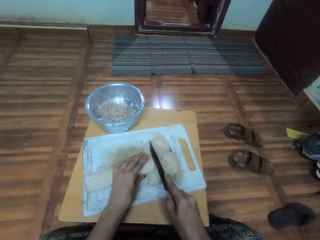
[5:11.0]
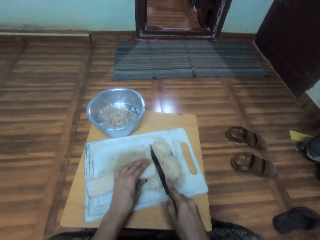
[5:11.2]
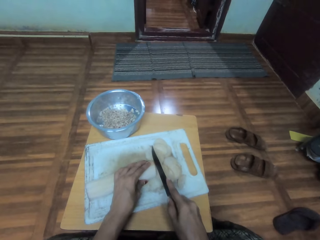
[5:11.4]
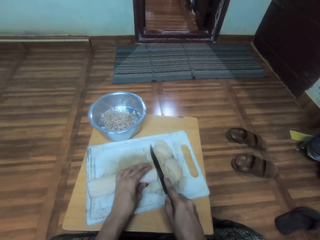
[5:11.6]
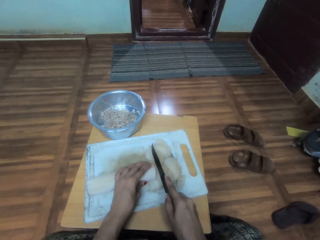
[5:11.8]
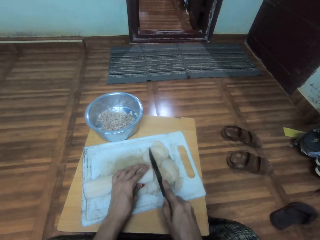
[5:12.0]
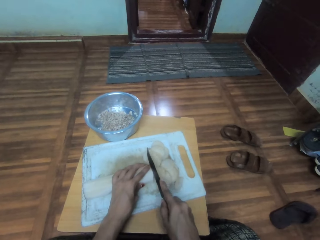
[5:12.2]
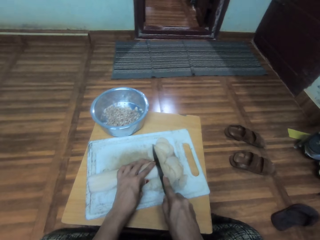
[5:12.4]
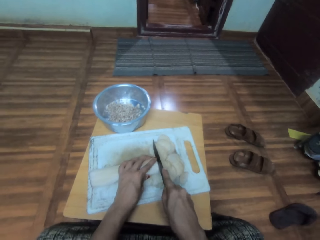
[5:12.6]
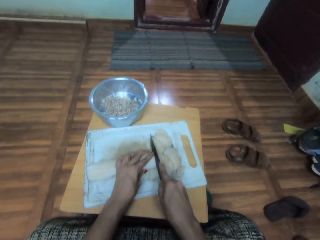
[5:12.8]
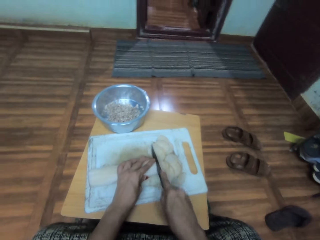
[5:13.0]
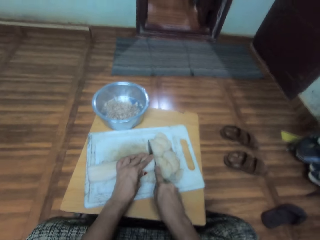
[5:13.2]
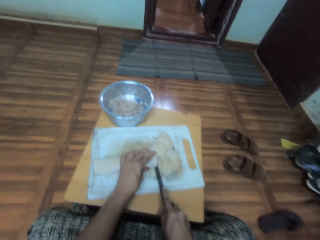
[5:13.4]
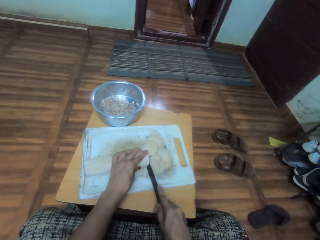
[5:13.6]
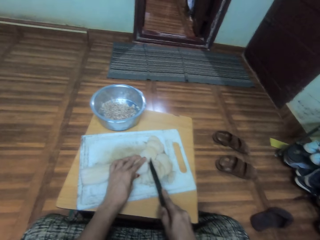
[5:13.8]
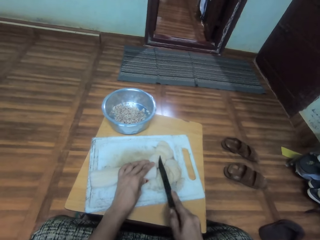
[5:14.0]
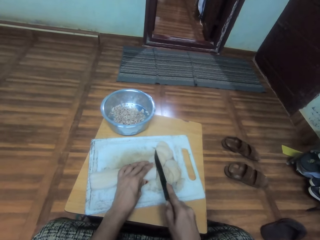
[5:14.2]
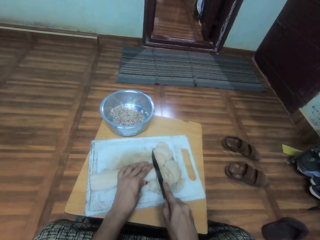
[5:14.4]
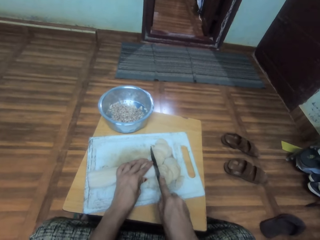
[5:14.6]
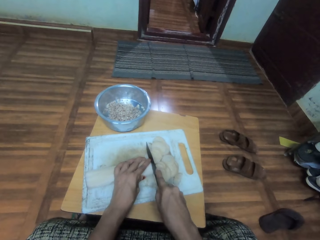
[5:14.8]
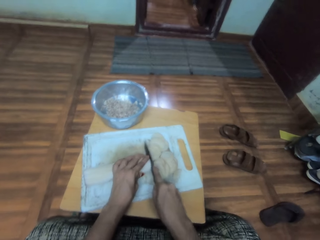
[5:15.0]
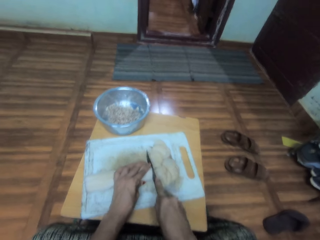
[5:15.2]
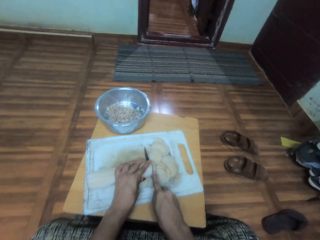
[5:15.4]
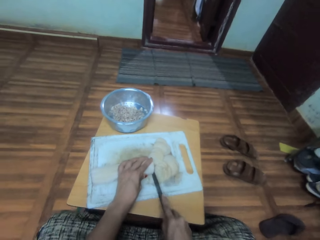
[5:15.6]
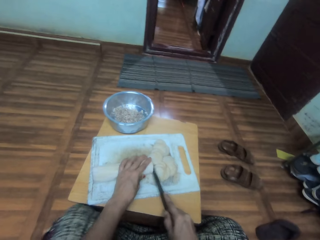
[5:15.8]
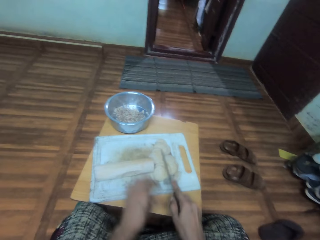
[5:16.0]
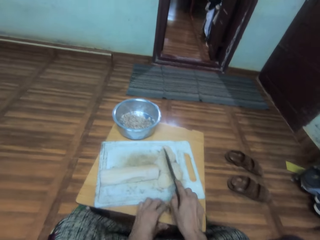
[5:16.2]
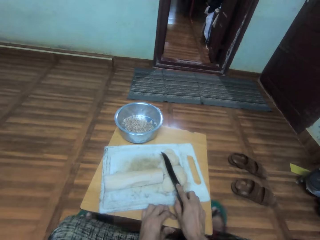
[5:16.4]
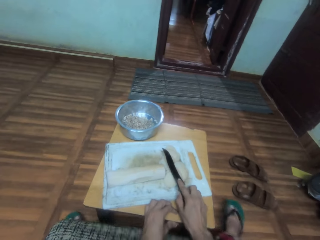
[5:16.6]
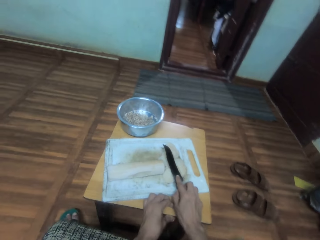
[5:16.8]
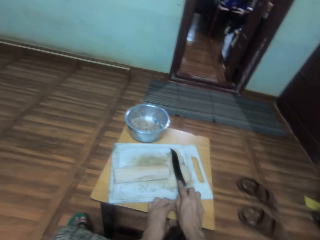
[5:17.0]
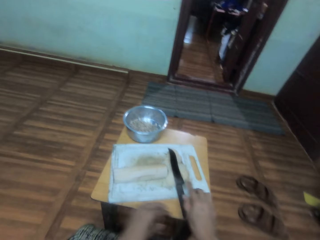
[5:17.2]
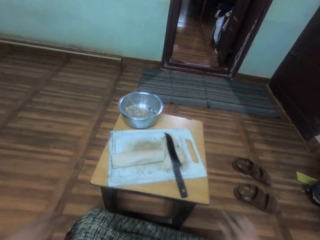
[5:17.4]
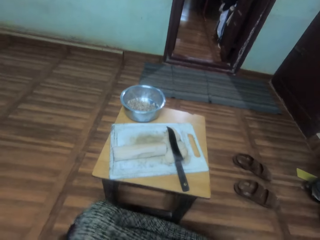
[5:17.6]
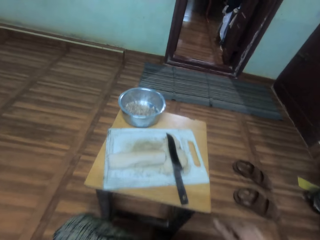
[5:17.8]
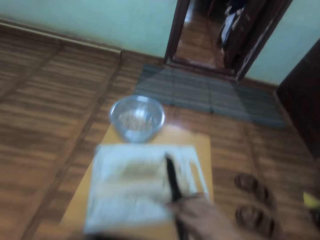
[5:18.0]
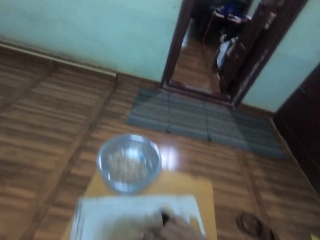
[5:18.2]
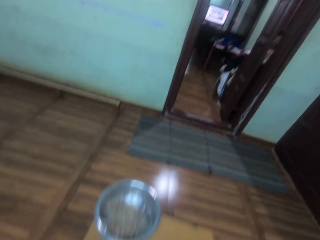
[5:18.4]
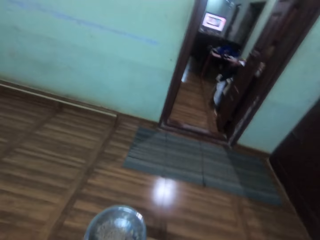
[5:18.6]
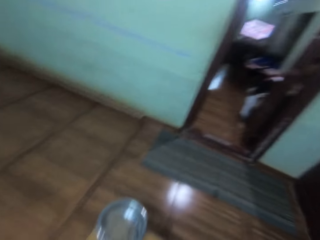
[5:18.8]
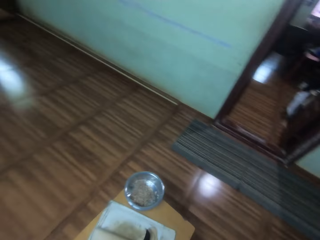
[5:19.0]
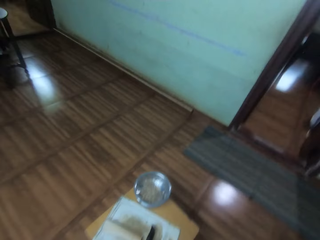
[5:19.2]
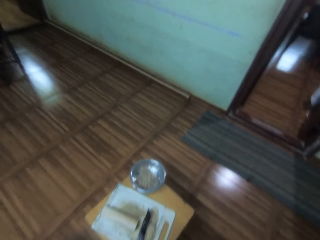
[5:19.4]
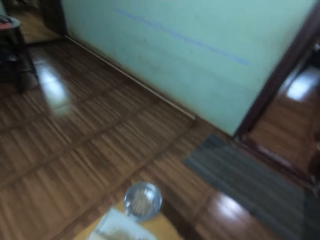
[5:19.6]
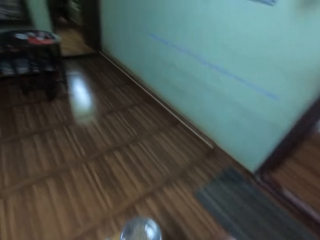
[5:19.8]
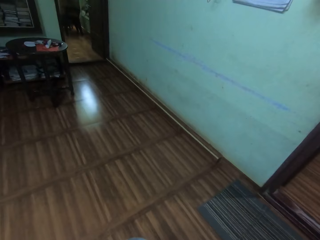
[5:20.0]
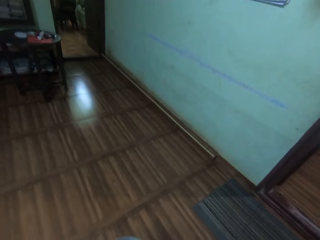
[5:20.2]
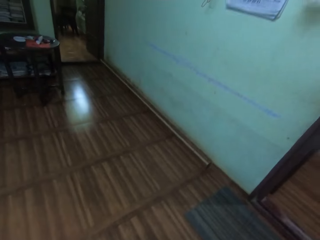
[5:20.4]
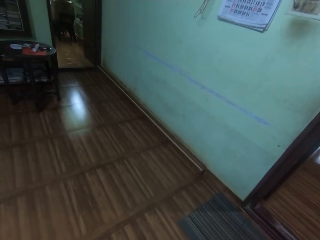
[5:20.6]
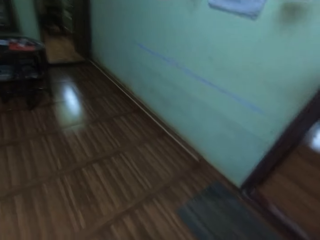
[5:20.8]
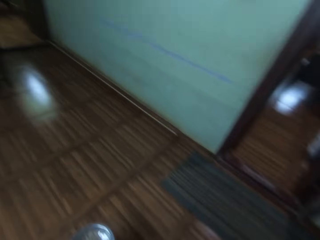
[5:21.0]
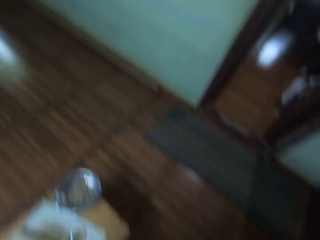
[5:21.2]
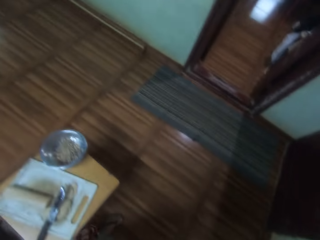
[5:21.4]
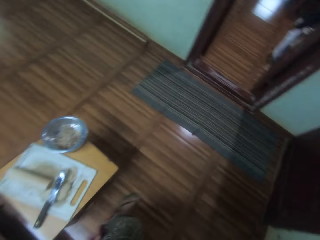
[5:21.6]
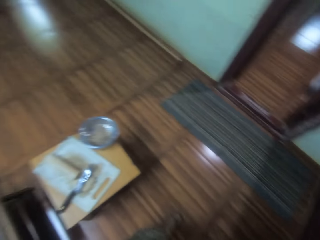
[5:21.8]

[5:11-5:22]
The camera wearer adjusts the chopping board with both hands. They chop something with a knife. They push the stool with both hands. They move both hands away. They stand up.

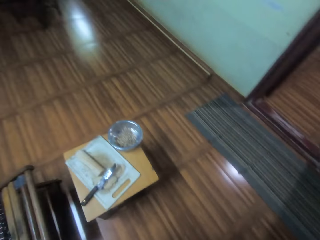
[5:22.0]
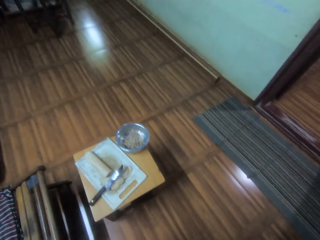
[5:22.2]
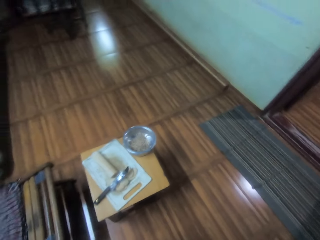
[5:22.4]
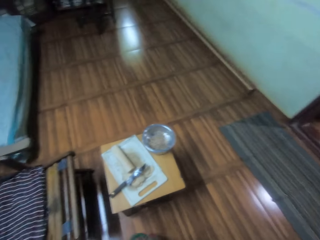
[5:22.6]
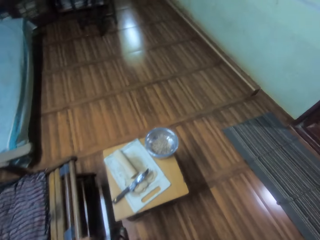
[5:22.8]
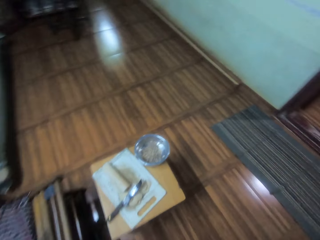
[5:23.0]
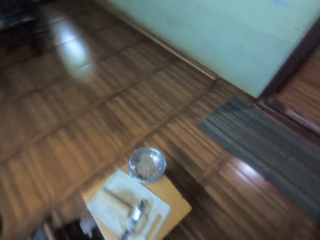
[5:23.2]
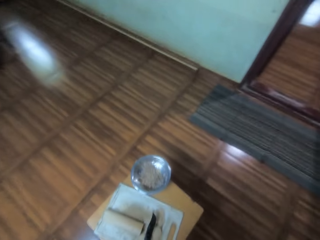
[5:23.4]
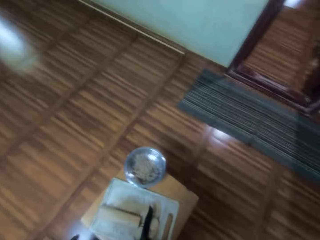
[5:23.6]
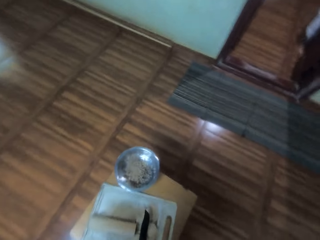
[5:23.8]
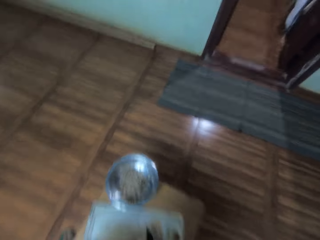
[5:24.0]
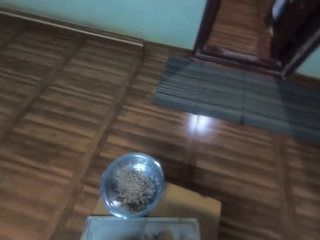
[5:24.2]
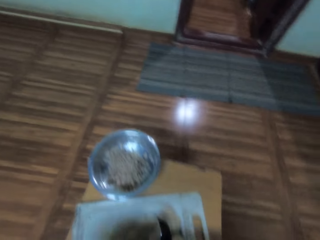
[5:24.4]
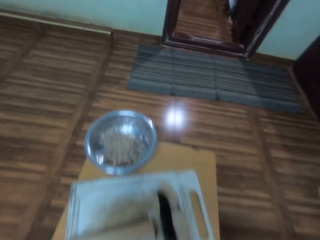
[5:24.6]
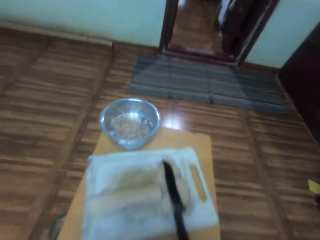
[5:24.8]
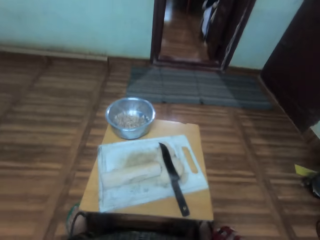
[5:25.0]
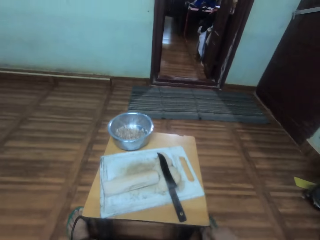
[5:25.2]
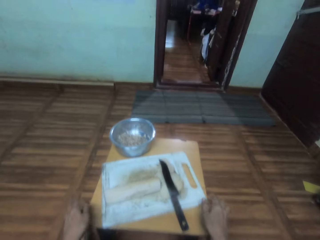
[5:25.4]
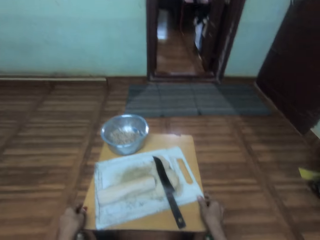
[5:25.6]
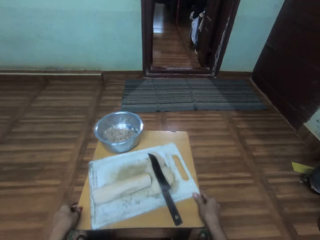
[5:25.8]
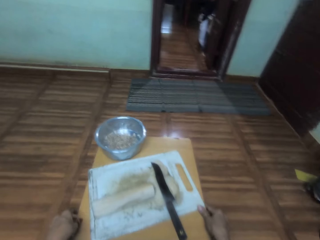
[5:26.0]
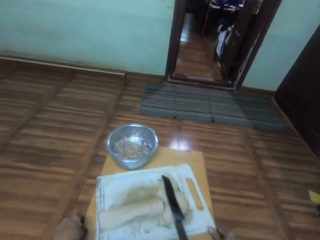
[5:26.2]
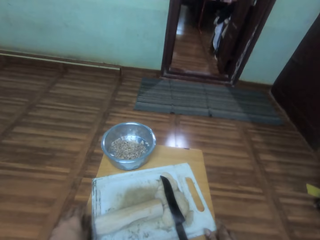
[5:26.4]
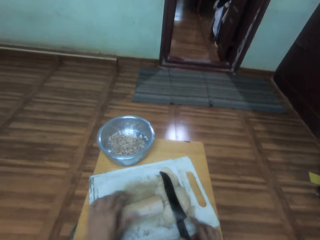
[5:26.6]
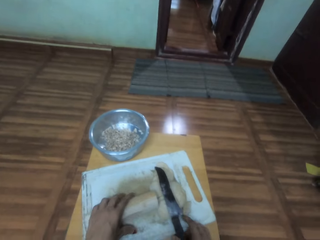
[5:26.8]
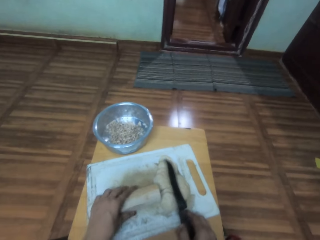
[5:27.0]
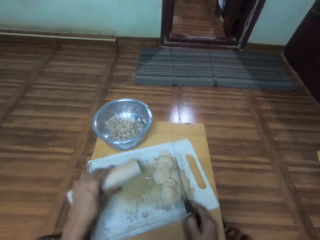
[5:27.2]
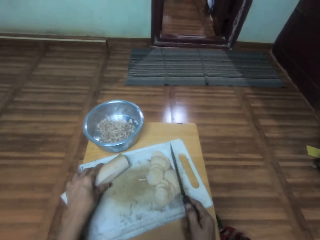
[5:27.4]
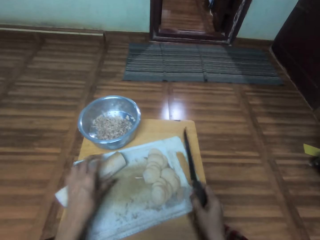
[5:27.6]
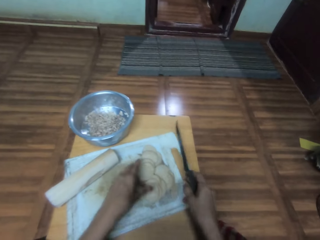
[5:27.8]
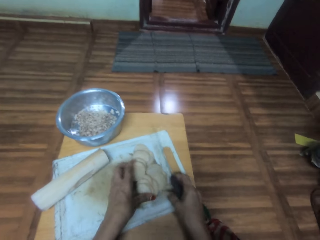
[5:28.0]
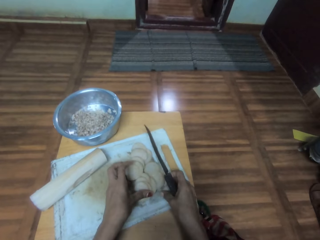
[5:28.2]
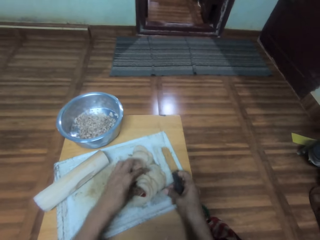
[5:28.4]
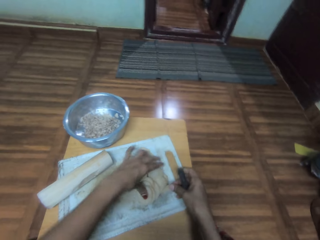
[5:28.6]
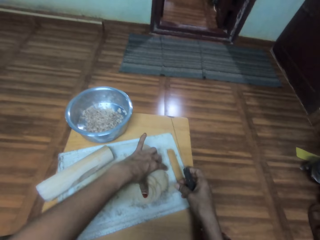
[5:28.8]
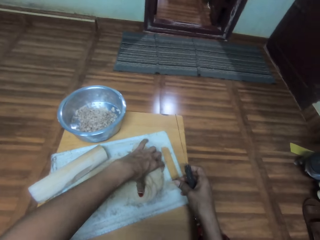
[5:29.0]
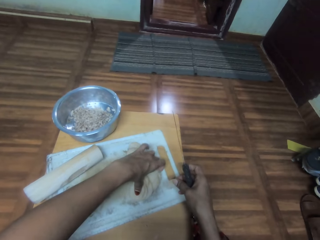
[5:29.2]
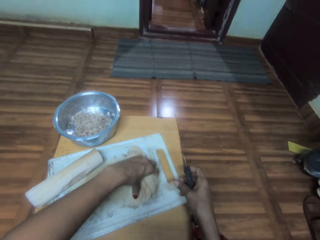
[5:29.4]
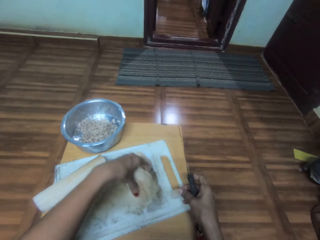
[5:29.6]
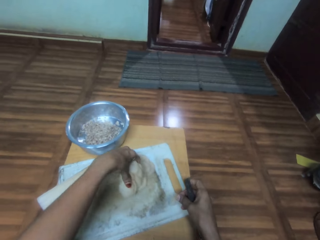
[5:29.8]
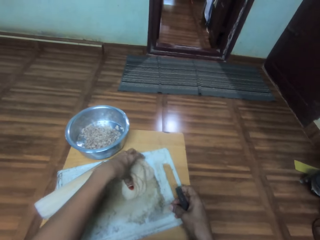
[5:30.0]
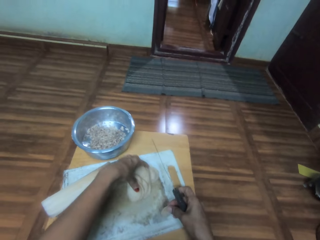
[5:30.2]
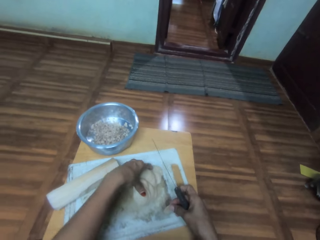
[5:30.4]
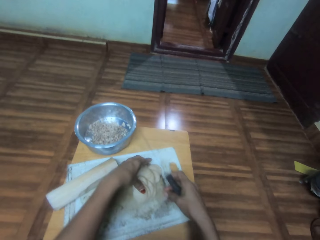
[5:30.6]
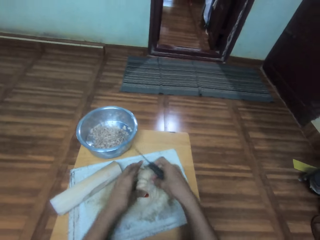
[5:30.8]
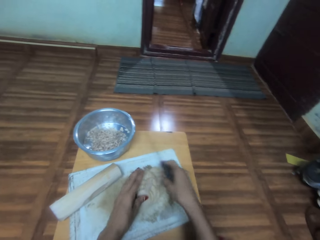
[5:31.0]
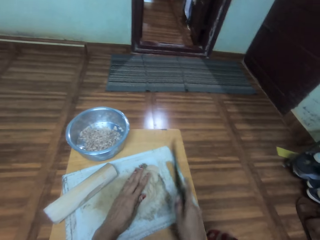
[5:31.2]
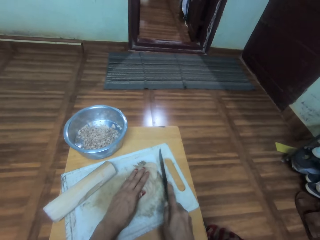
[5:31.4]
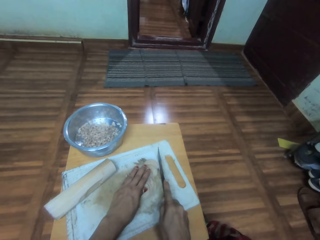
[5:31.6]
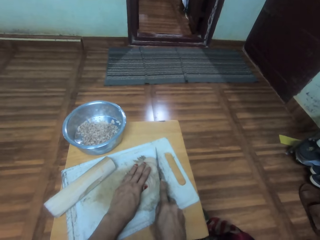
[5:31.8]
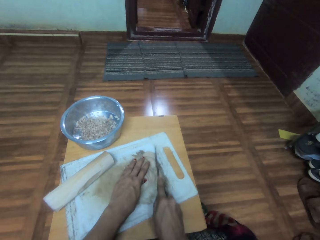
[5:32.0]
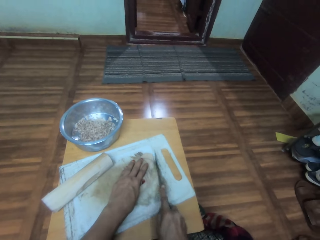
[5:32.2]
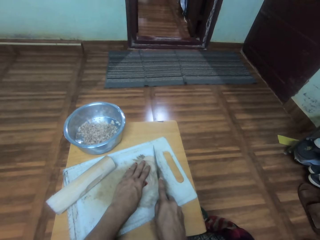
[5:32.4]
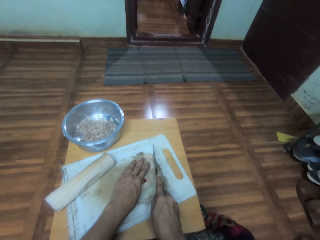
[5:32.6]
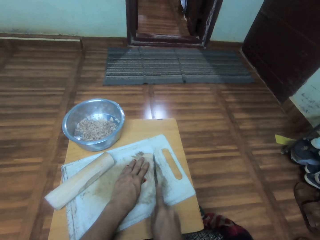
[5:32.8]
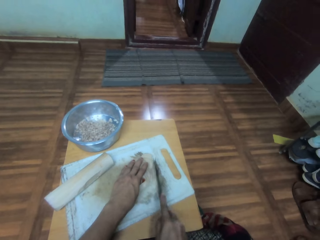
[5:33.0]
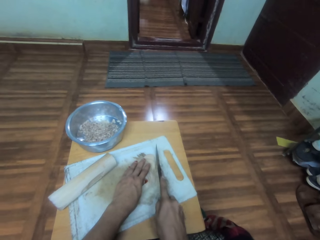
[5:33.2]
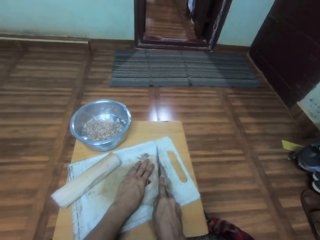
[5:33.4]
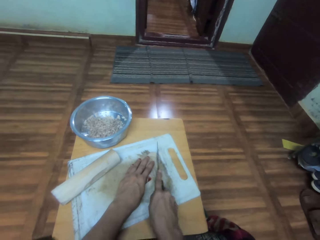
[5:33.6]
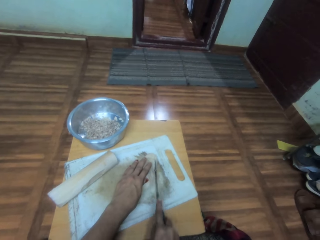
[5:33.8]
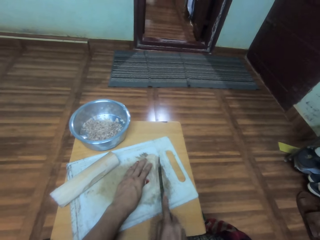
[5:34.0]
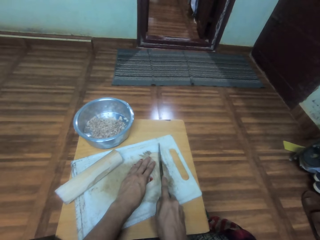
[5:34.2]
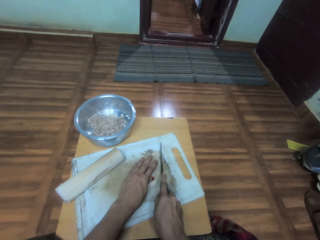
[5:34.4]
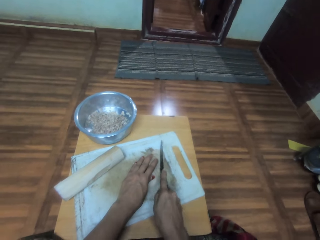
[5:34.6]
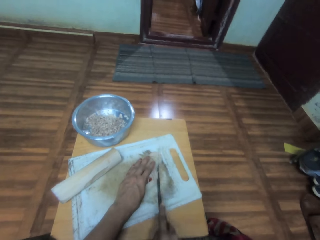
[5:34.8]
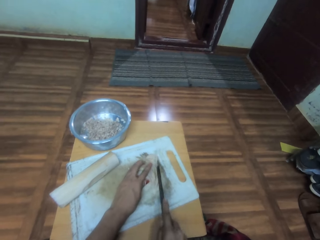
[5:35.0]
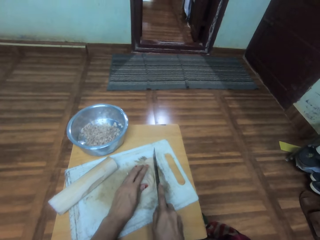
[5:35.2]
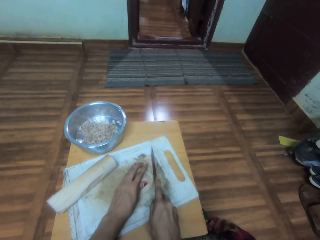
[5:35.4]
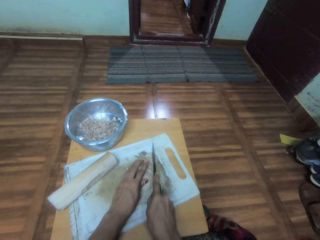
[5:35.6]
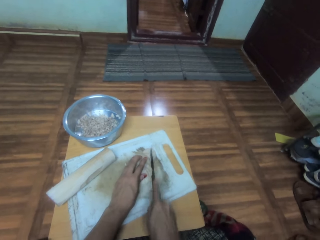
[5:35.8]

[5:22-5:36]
The camera wearer looks around. They sit down. They push the stool with both hands. They pick up something and a knife with both hands. They pick up the chopped pieces with the left hand. They pick up a chopped piece with the right hand. They pick up the chopped pieces with the left hand. They hold the chopped pieces with the left hand. They chop something on a chopping board.
